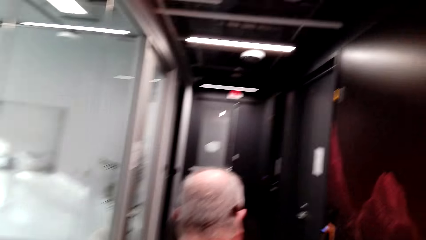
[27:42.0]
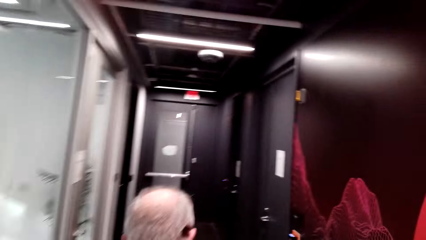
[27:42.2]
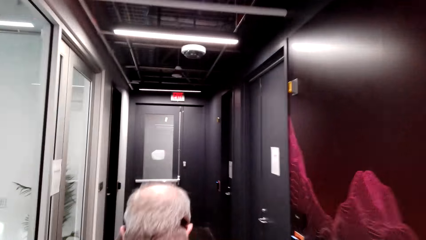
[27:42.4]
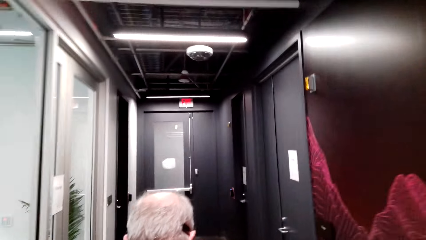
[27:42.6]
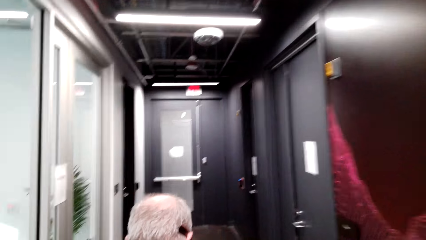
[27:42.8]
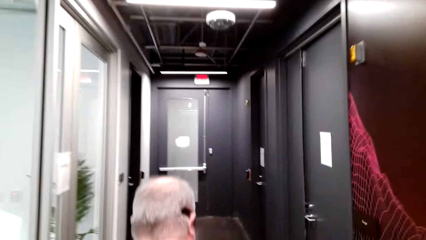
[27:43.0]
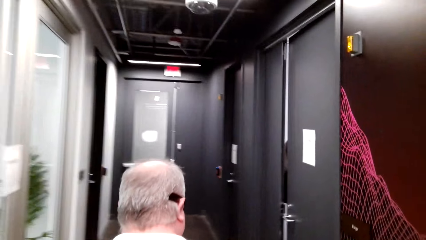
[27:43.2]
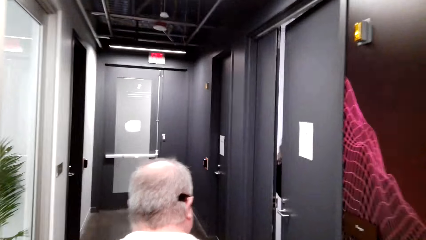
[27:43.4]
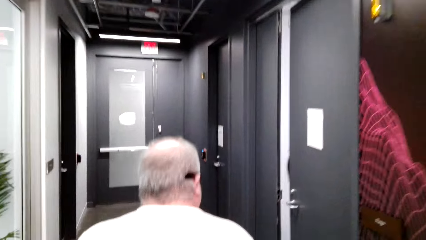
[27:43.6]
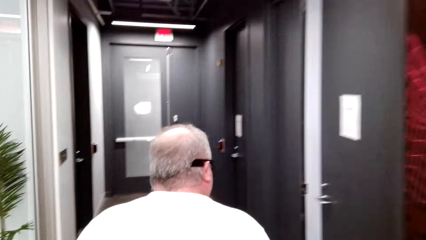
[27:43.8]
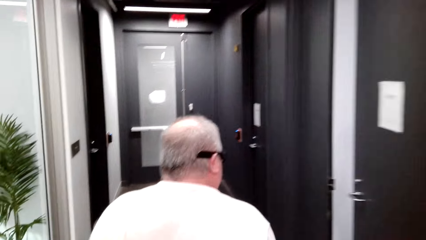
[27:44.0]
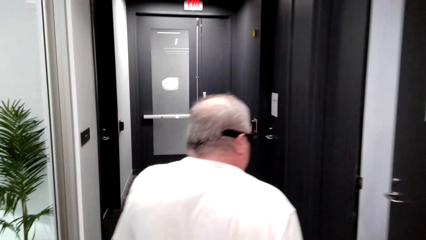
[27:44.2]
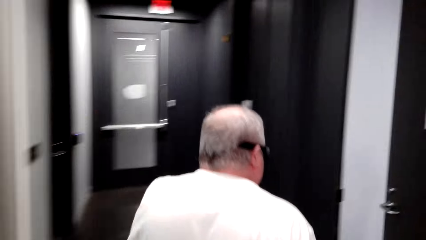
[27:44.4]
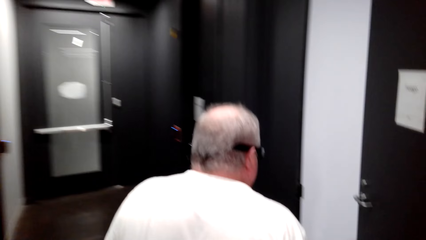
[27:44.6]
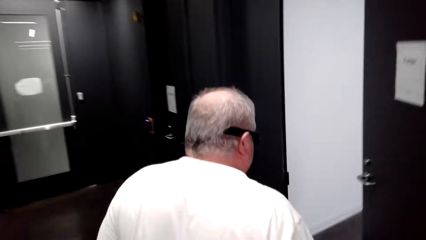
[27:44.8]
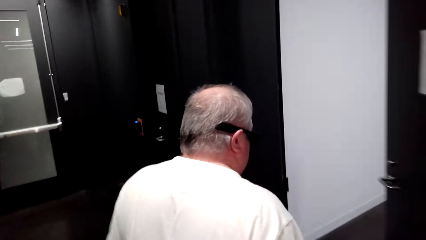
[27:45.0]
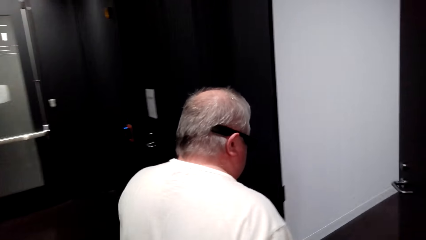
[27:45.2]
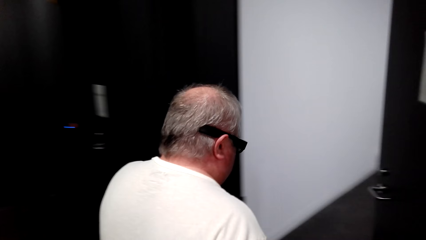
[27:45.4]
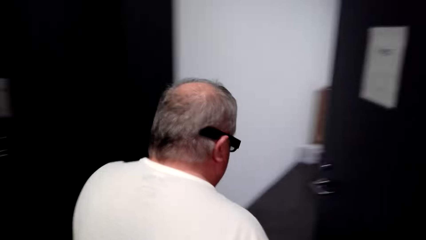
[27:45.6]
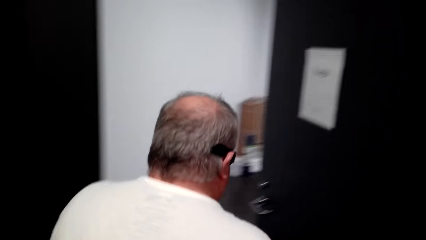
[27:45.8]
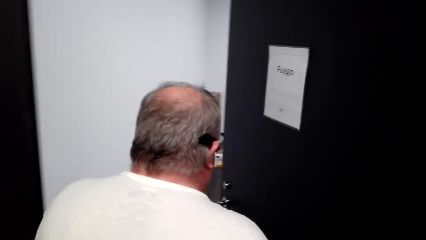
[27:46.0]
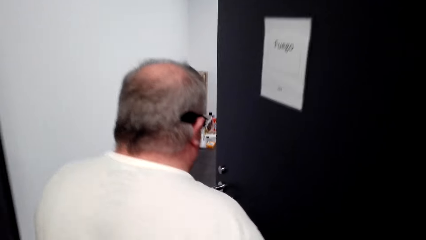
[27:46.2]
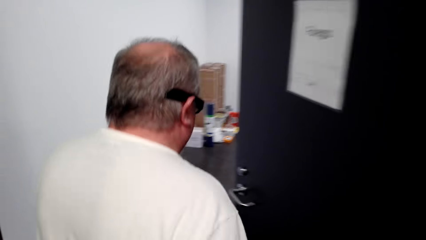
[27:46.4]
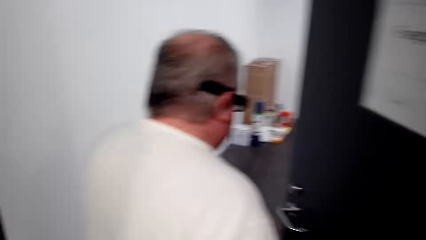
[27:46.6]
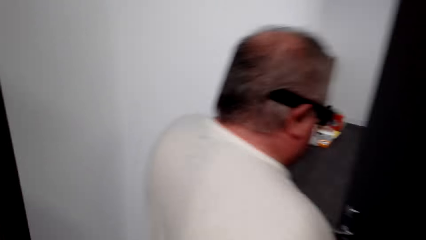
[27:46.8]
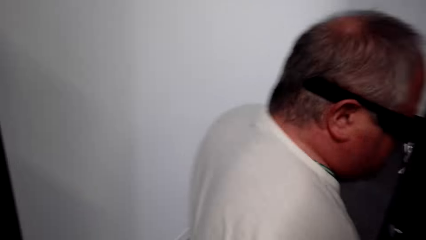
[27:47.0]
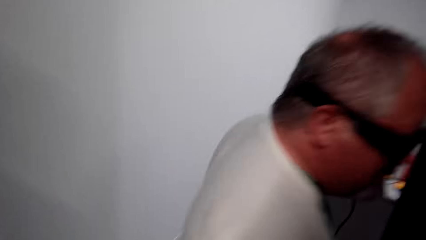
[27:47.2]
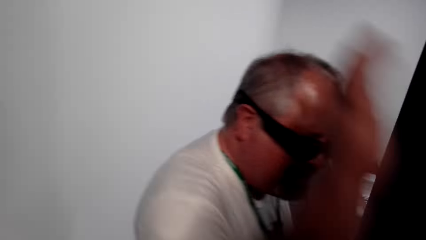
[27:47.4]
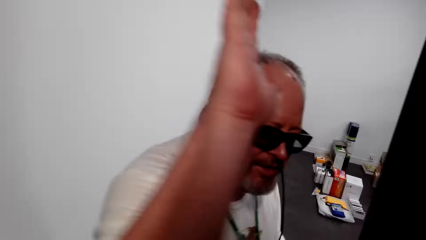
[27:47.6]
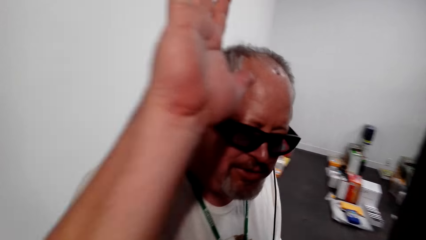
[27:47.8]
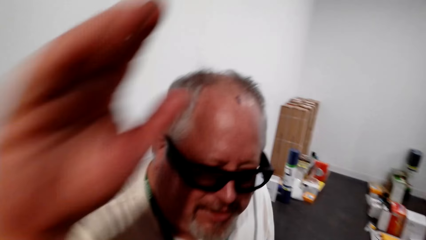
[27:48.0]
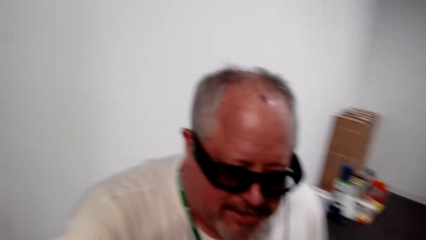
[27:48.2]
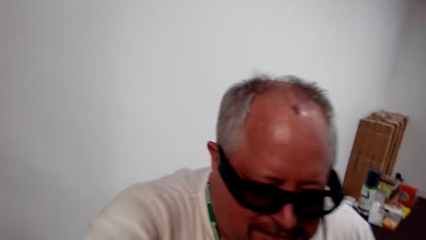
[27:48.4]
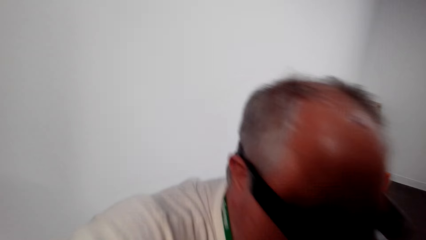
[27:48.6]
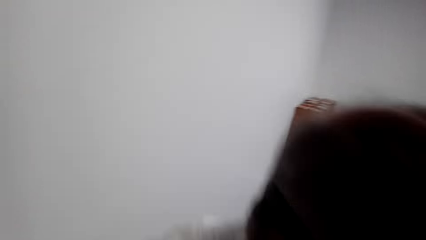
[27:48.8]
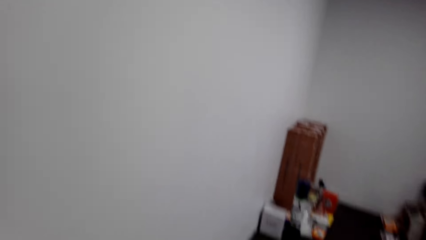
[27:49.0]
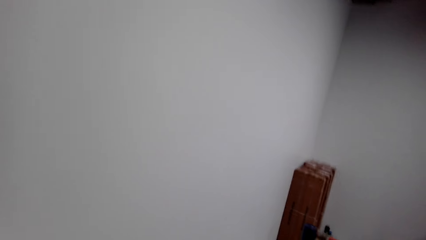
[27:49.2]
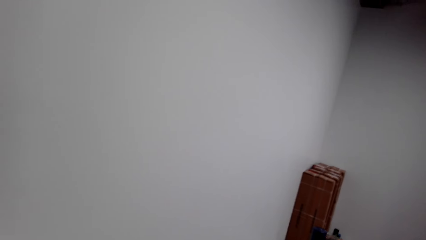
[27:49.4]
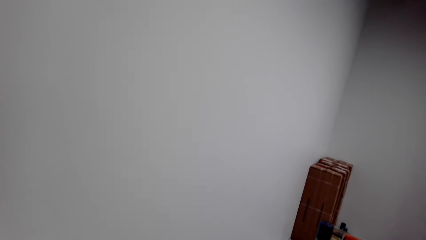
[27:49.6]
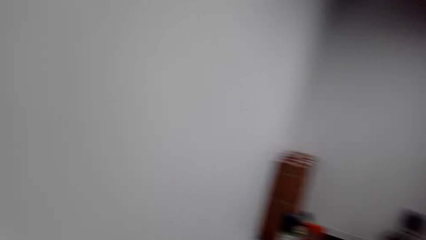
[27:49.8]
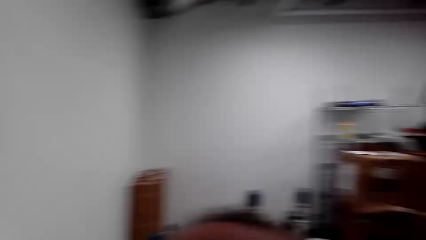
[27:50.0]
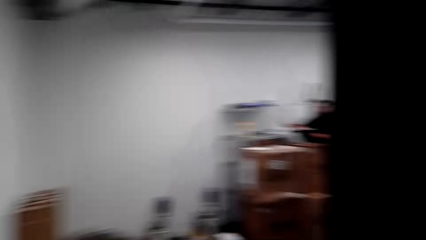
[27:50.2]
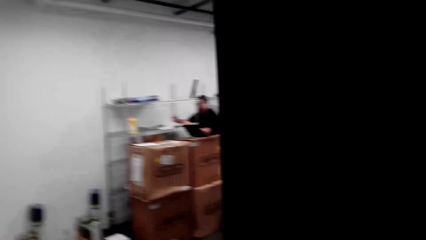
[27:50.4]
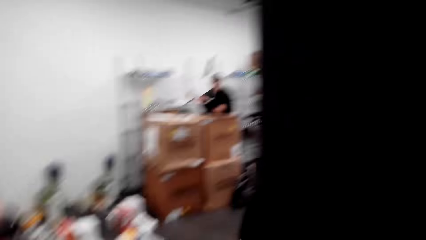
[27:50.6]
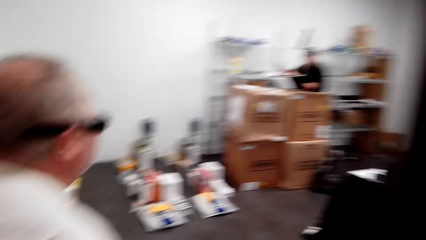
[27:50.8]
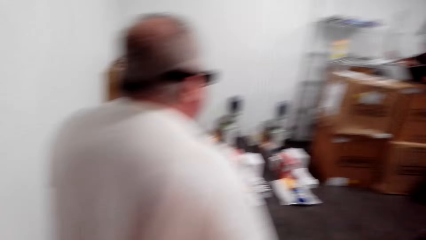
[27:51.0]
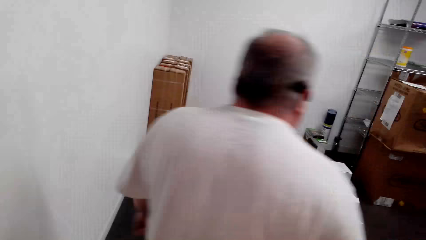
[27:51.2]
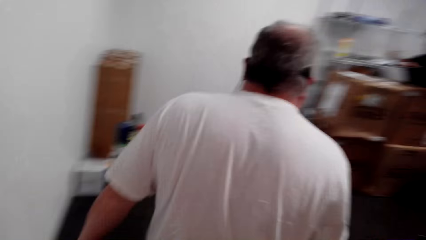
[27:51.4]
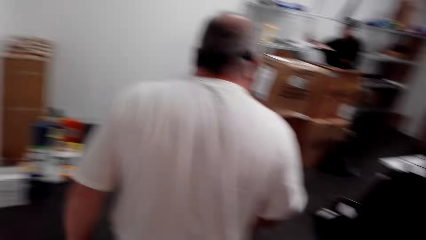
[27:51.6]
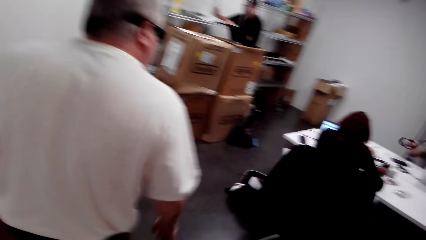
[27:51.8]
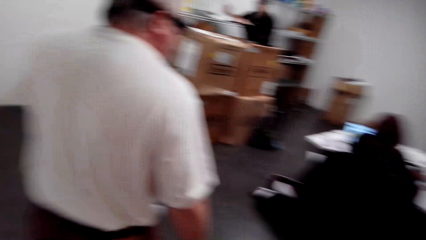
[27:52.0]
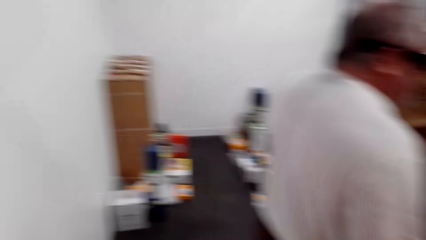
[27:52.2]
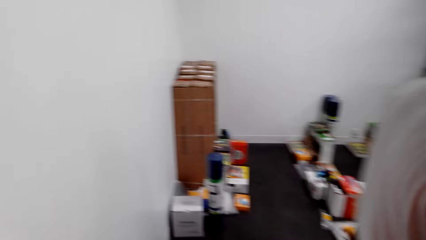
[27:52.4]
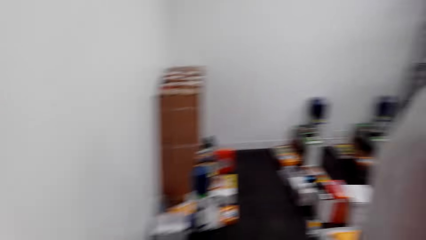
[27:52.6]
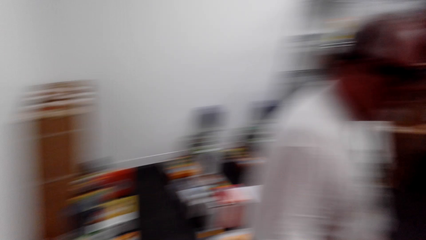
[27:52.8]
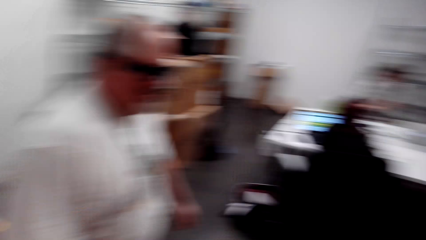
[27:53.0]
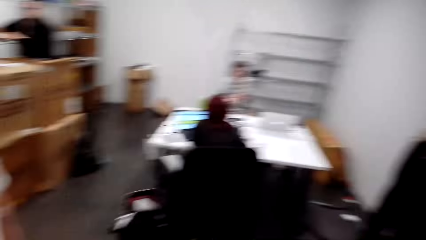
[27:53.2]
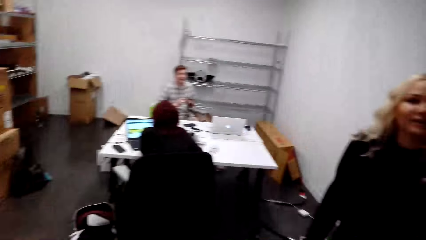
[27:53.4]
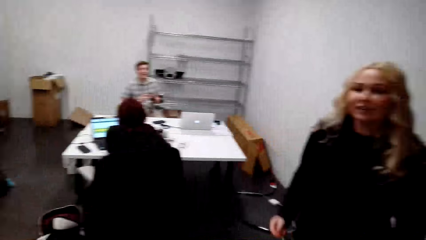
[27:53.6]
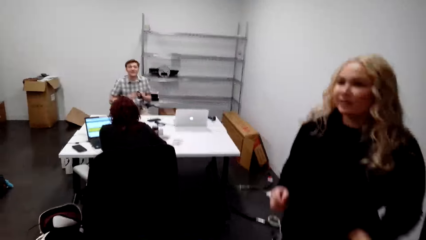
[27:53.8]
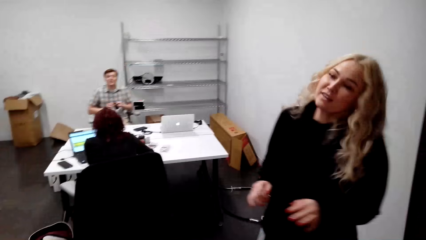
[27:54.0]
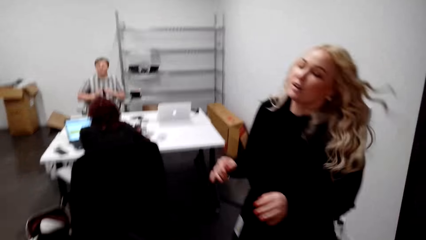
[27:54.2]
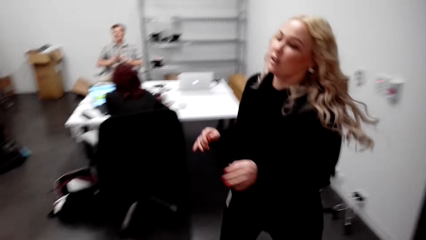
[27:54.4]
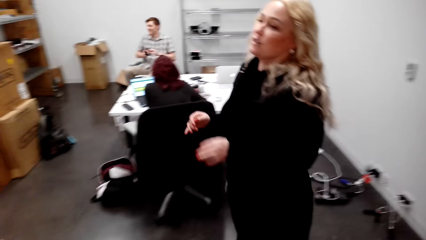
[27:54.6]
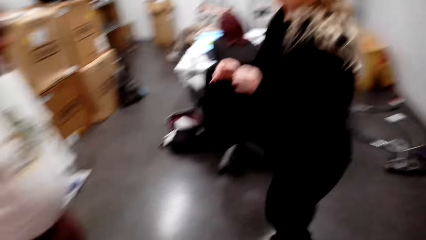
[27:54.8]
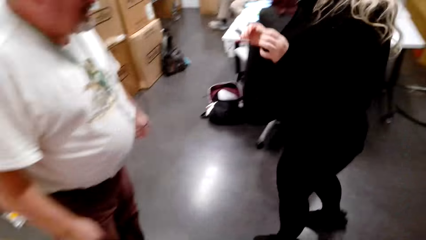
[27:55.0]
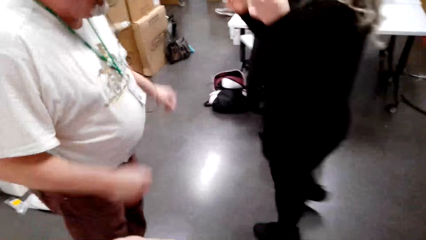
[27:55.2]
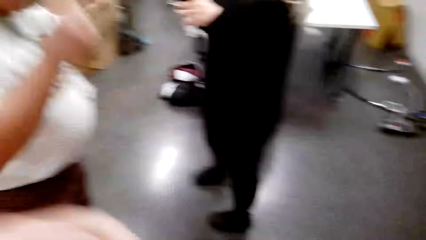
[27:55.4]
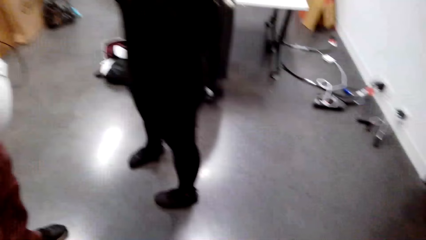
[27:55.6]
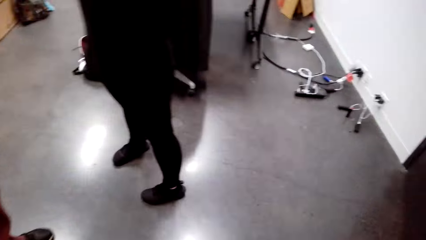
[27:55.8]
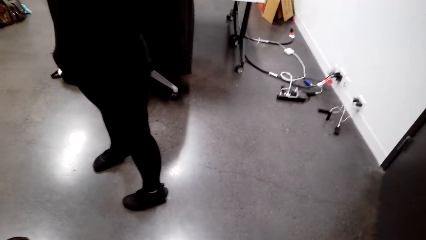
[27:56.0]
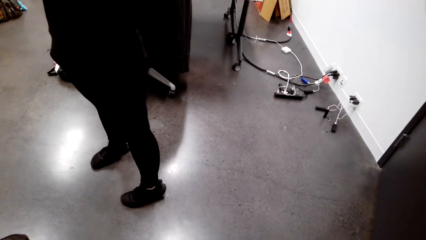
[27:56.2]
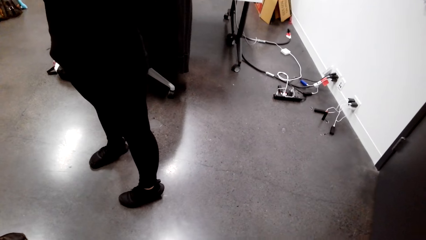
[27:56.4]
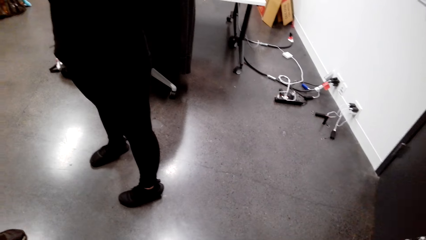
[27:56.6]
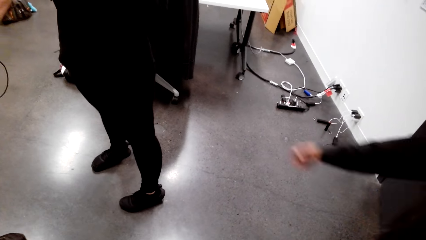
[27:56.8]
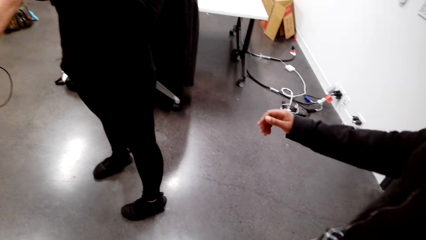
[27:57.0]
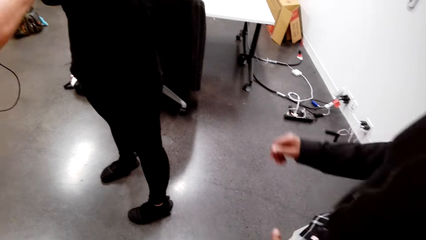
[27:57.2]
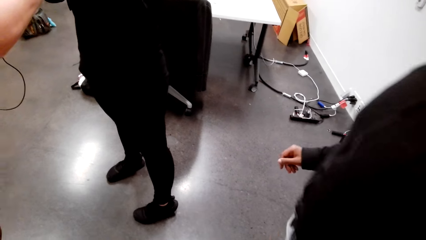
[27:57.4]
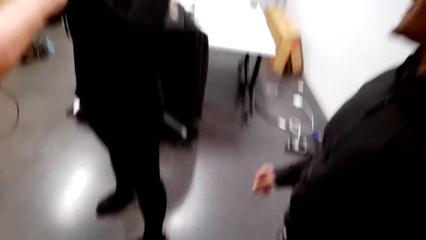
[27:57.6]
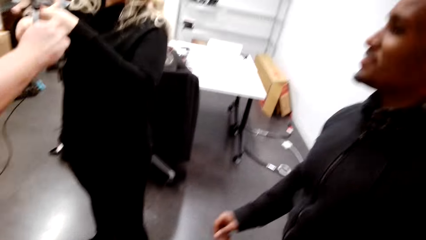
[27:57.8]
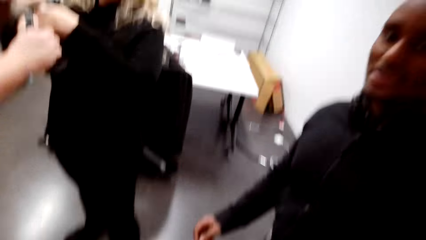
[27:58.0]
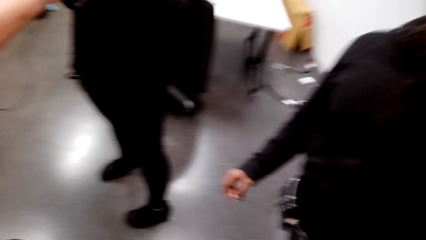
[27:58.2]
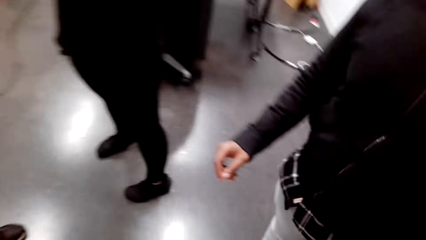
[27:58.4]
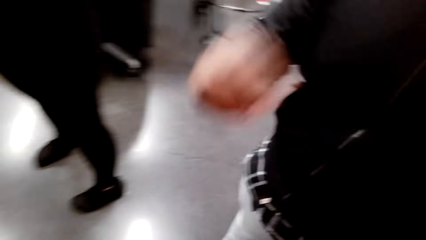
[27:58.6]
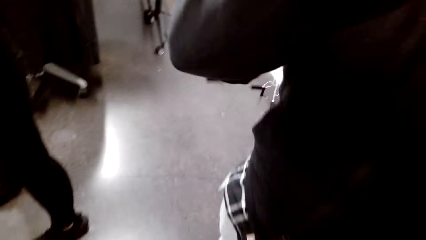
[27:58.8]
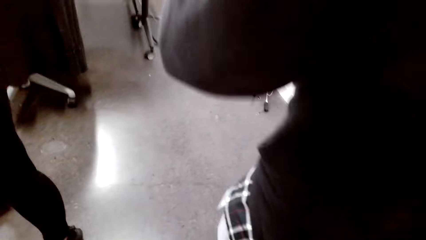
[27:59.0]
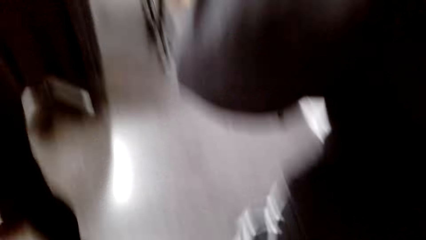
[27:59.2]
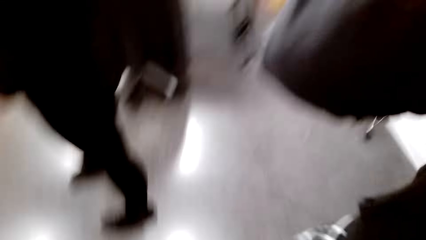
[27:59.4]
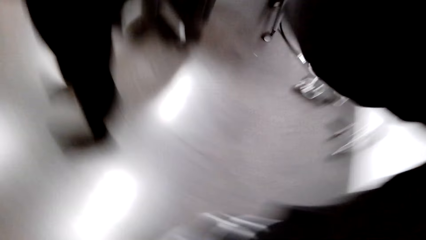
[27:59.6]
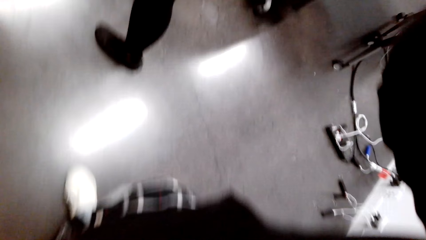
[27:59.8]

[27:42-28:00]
A person waves and raises his hand. The camera wearer looks around the house. The person enters a room and walks around. The camera wearer stares at another person. The other person walks around the house. The camera wearer looks around. They adjust the camera.
